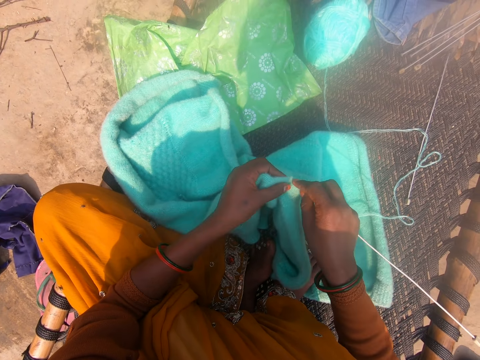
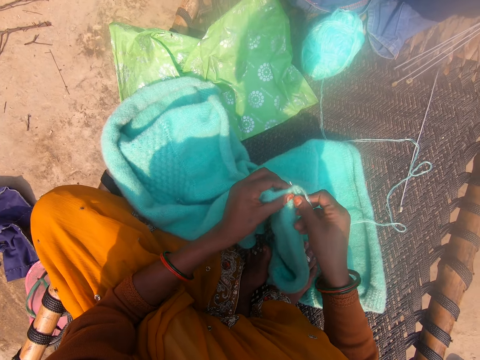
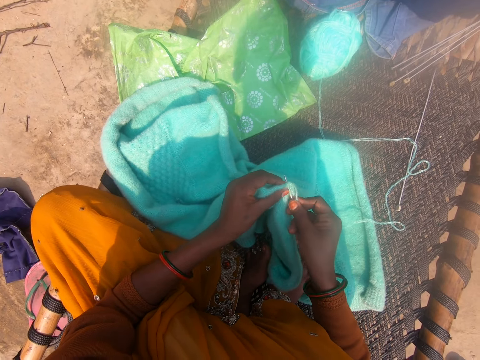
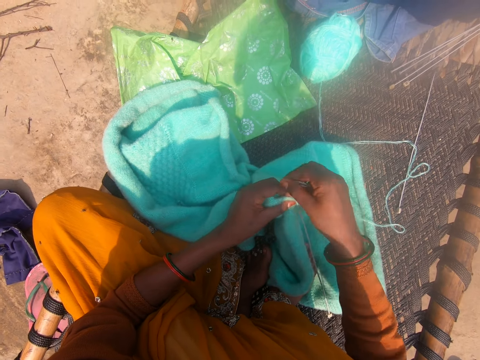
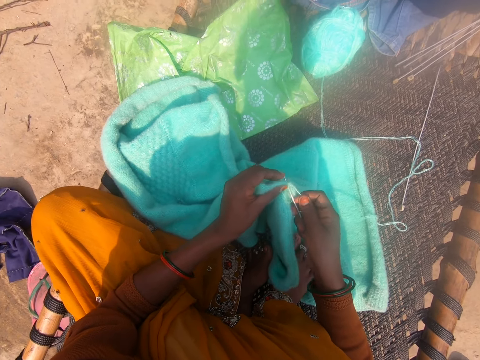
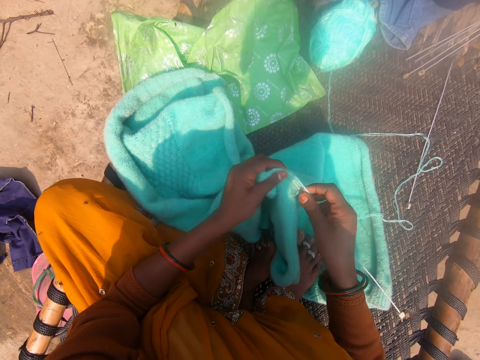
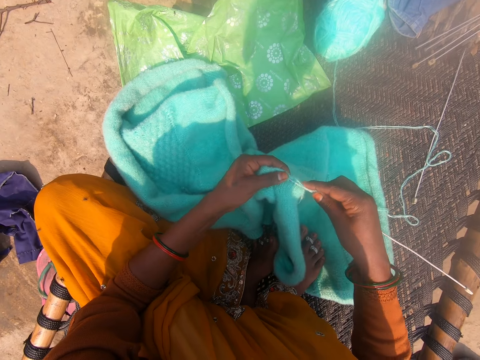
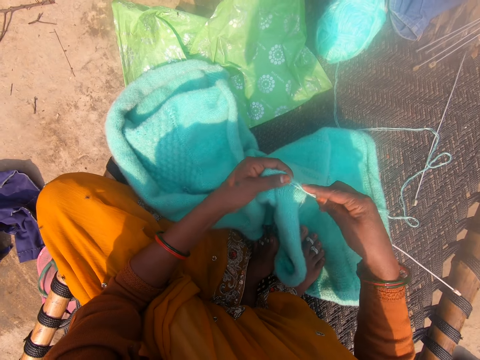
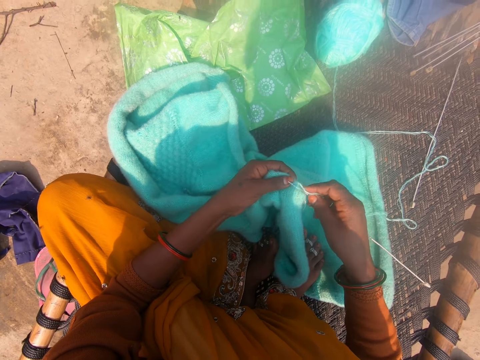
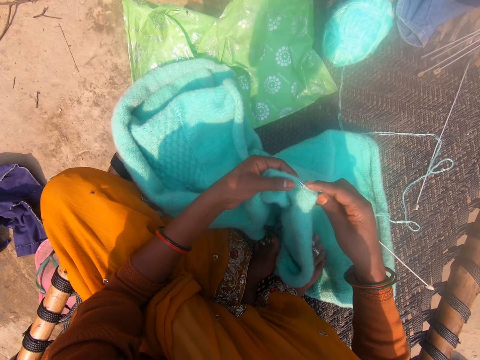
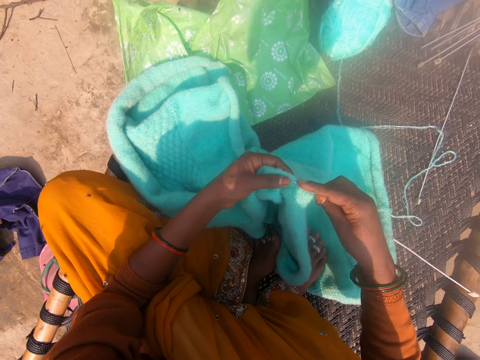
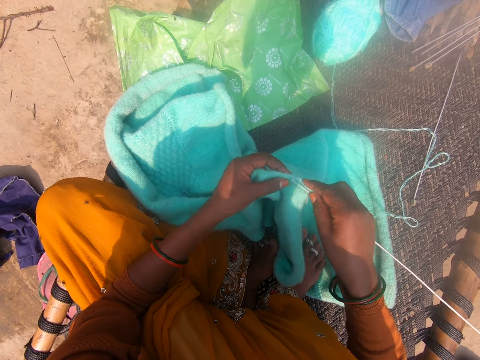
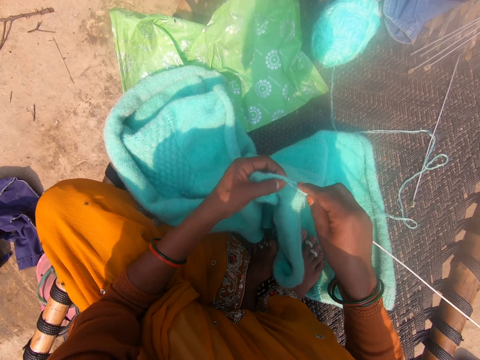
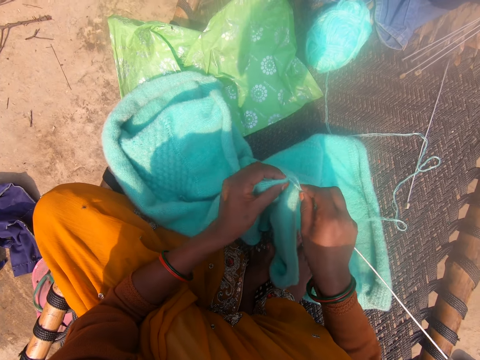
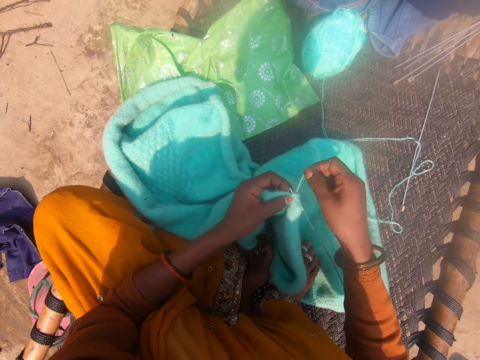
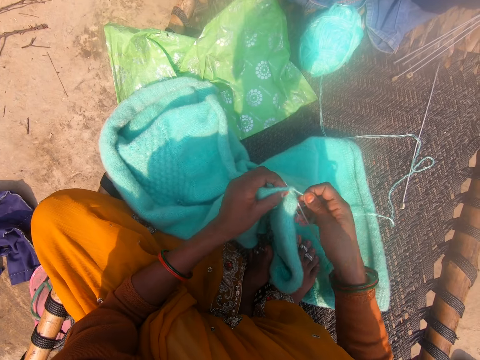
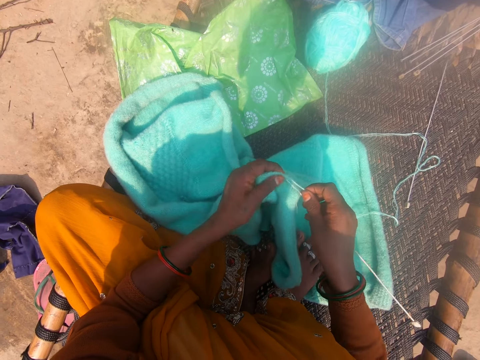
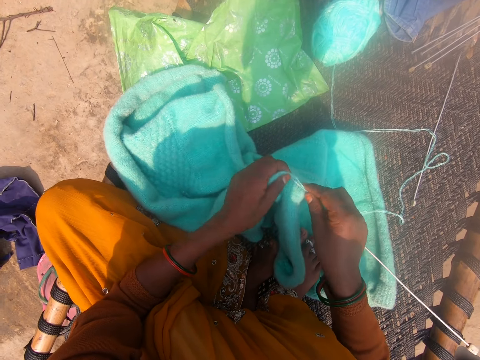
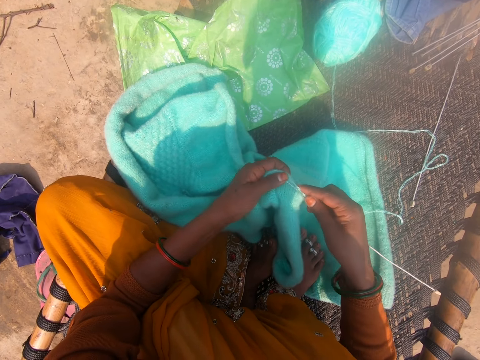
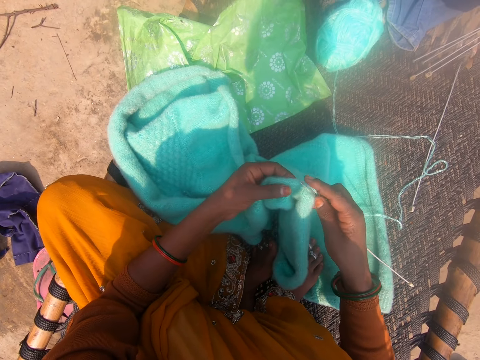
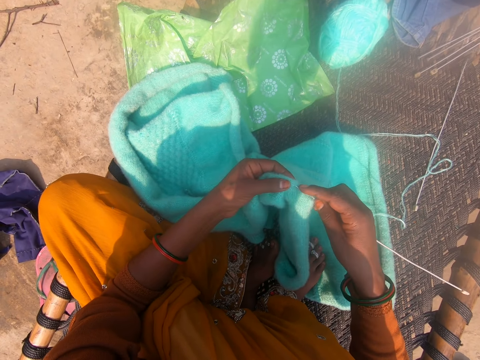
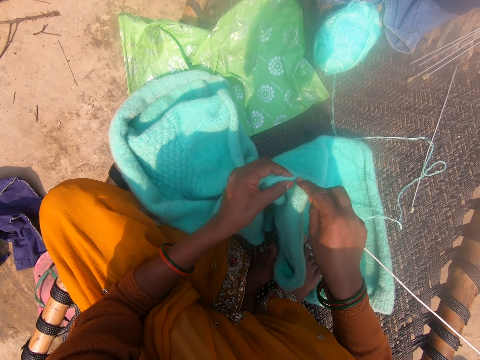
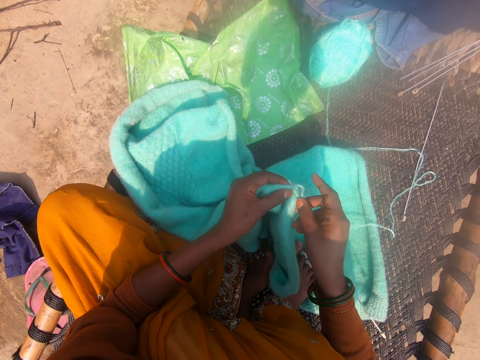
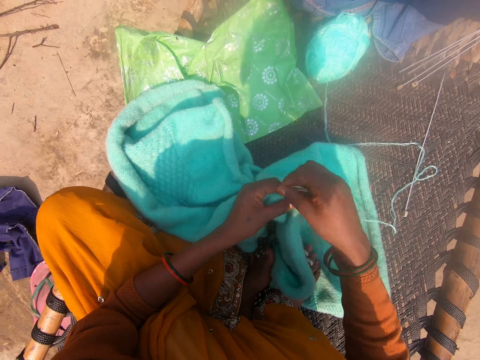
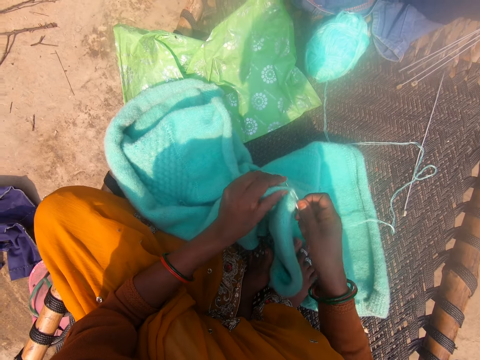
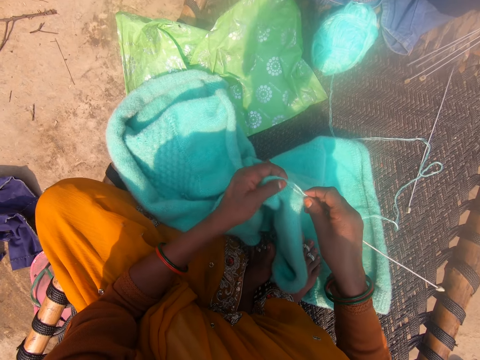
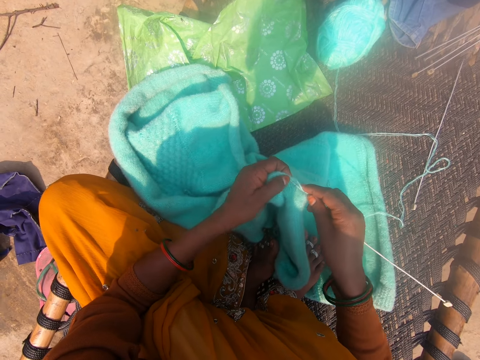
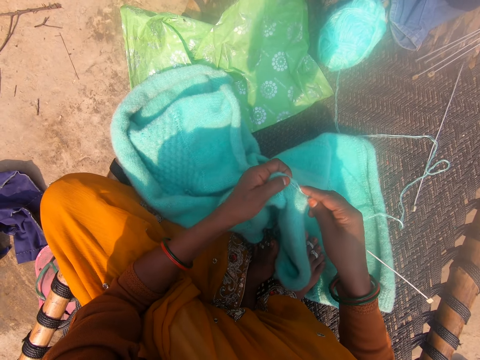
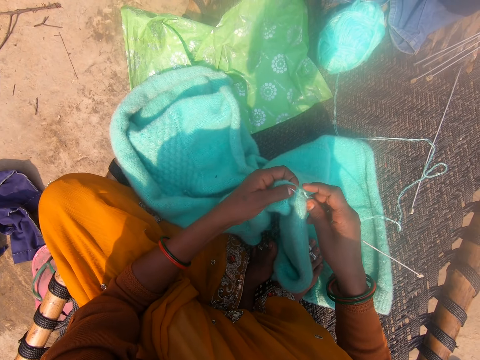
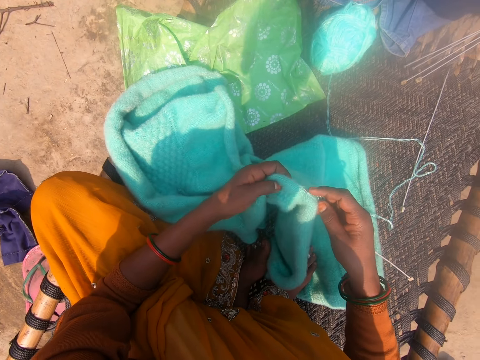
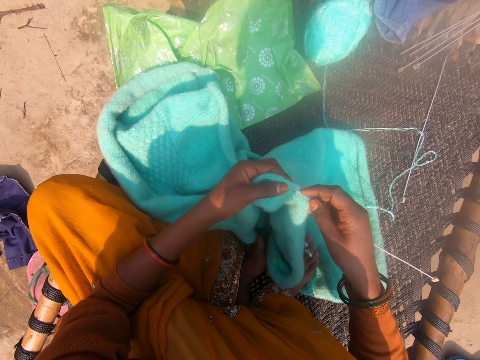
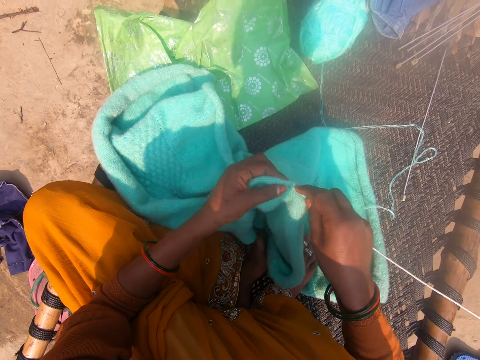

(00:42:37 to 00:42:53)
The camera wearer rolls the thread around the crochet. They sew the sweater. They roll the thread around the crochet. They sew the sweater. They roll the thread around the crochet. They sew the sweater.

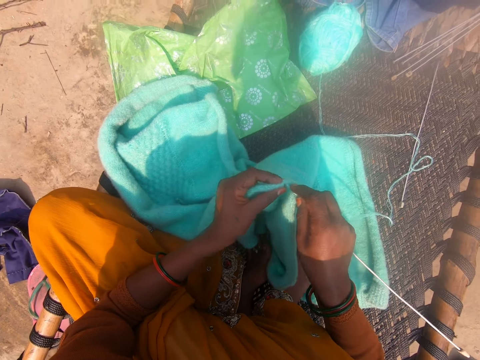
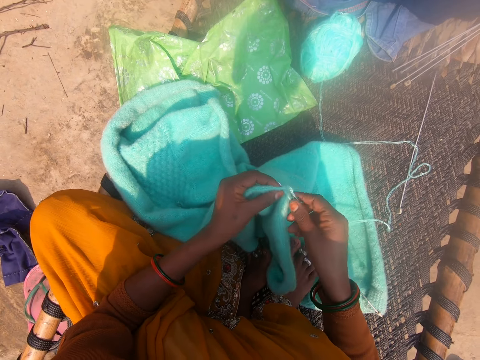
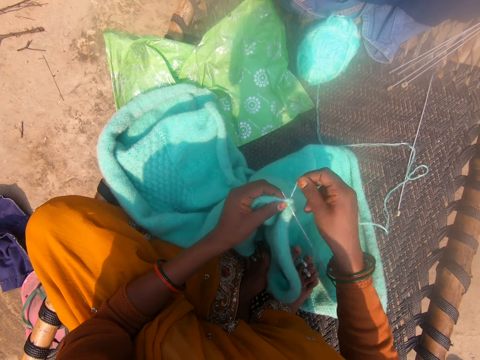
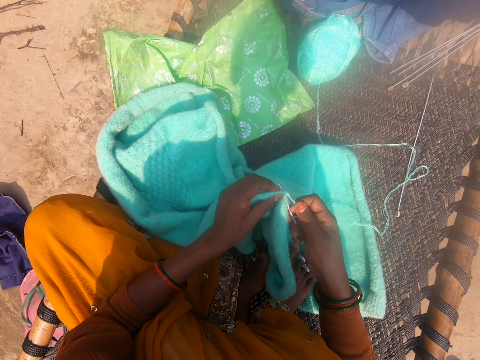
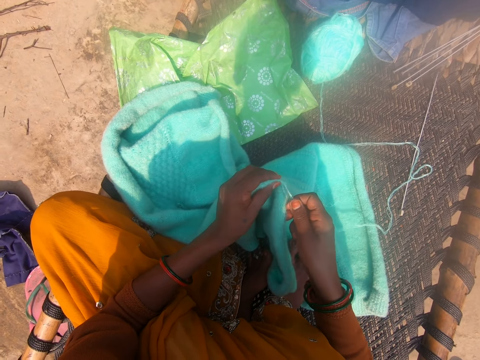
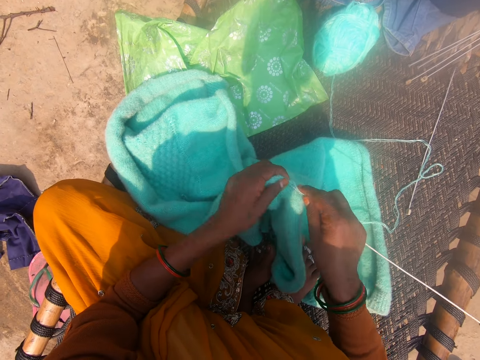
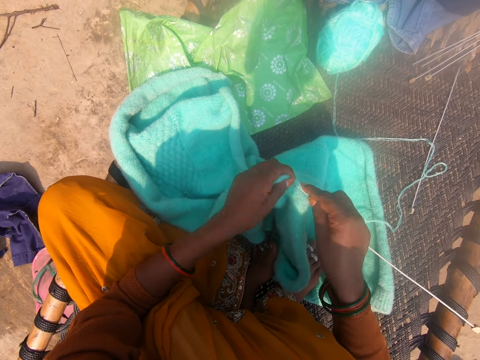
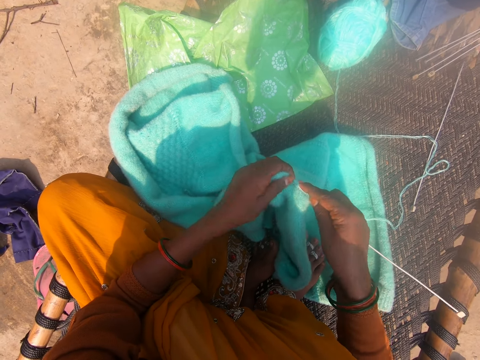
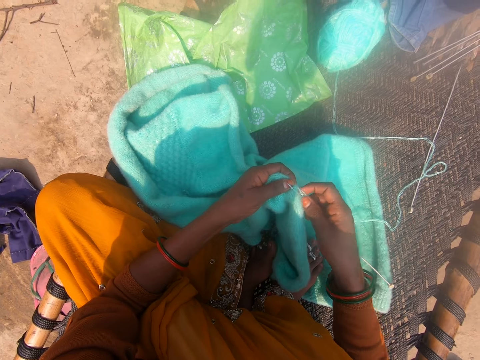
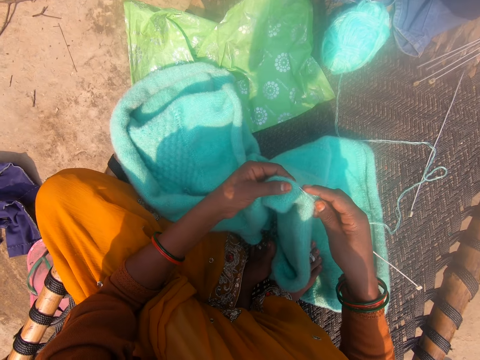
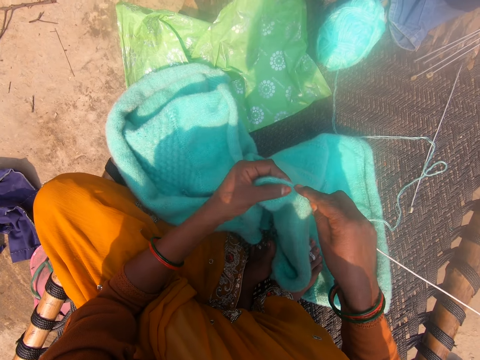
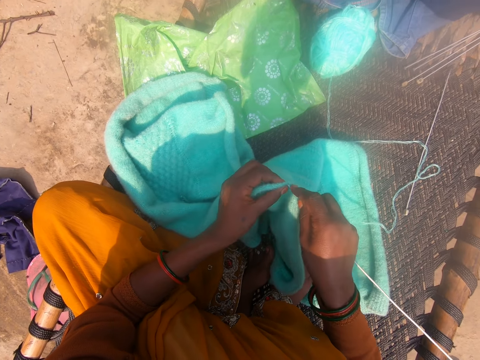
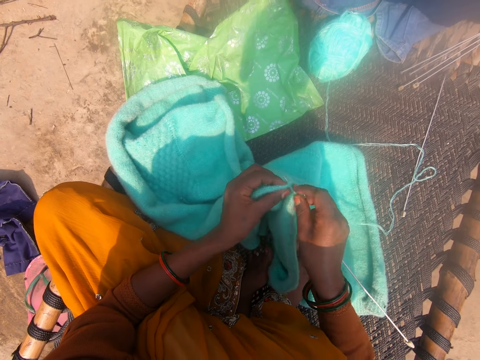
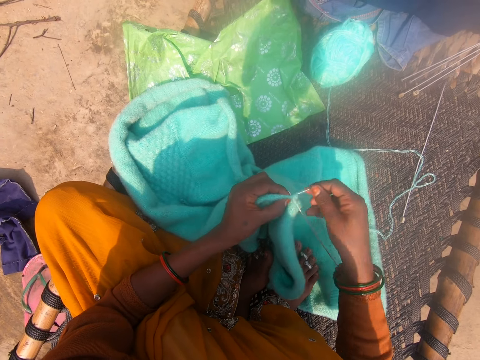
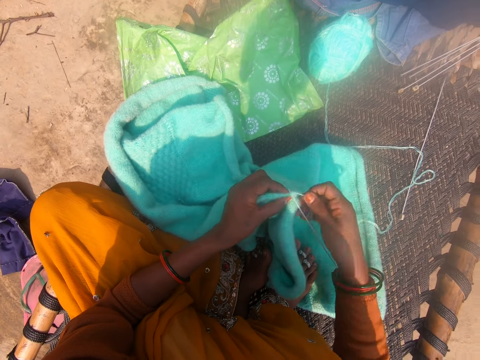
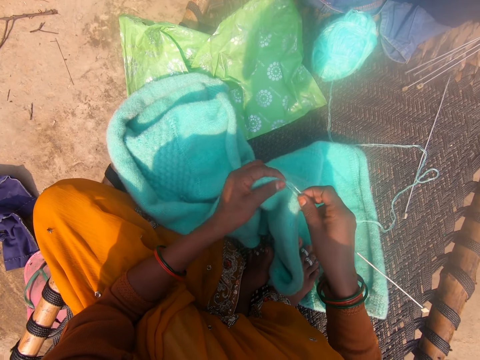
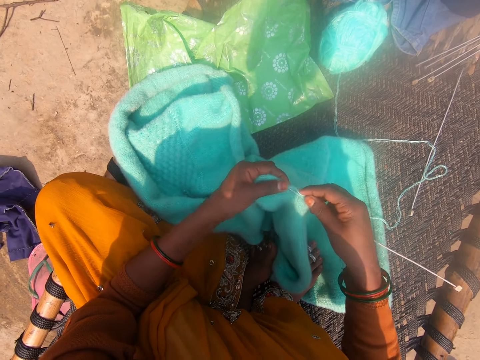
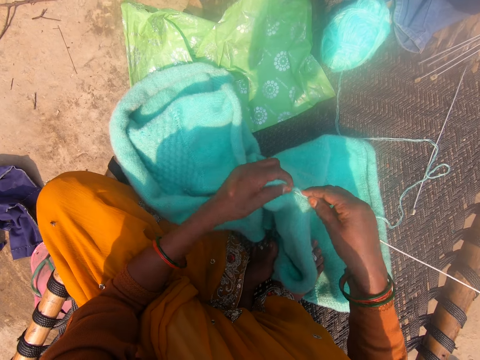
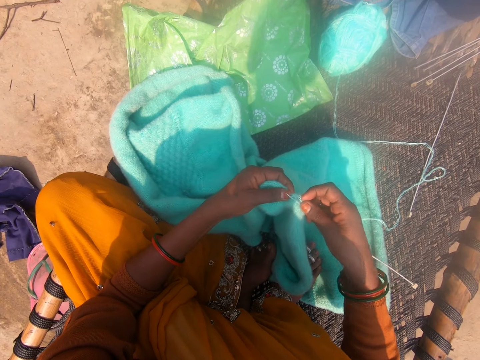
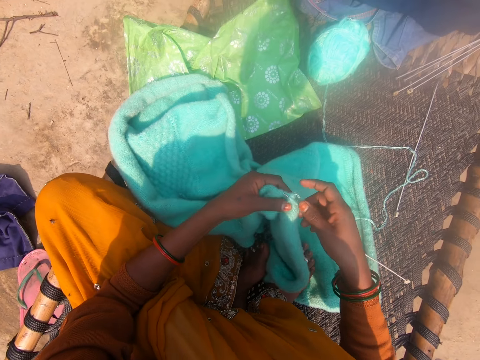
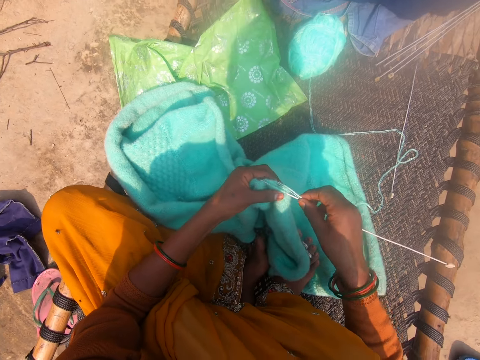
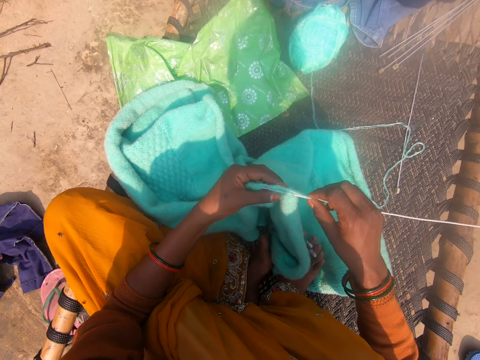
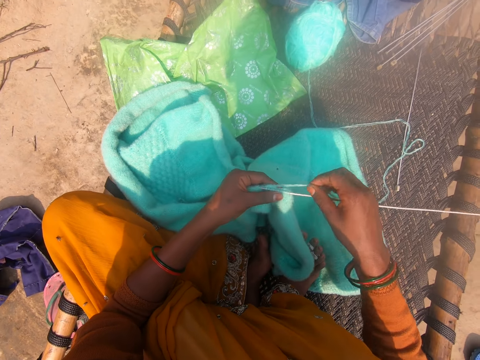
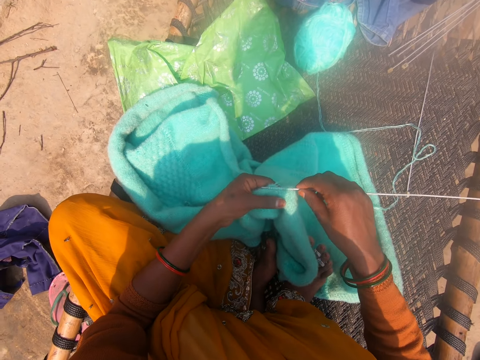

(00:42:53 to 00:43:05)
The camera wearer rolls the thread around the crochet. They sew the sweater. They roll the thread around the crochet. They sew the sweater.
